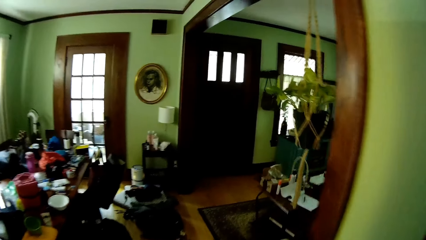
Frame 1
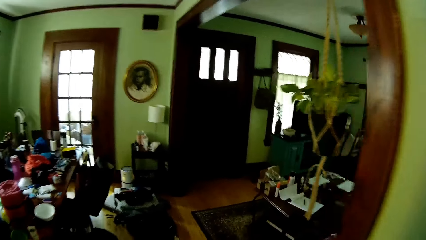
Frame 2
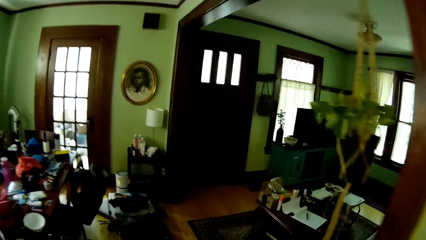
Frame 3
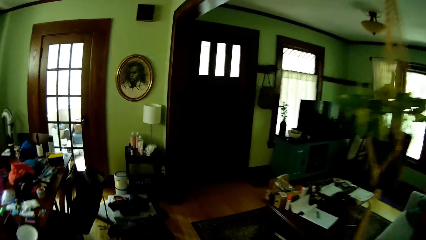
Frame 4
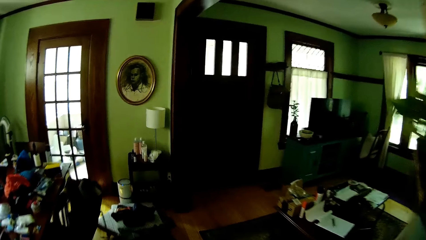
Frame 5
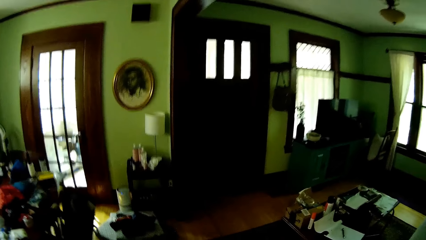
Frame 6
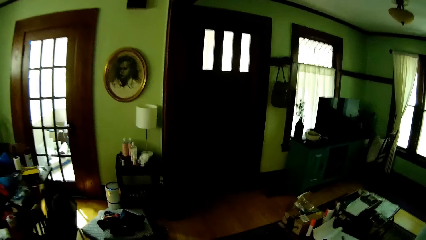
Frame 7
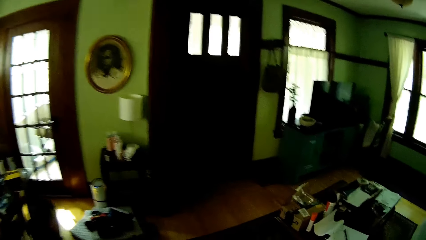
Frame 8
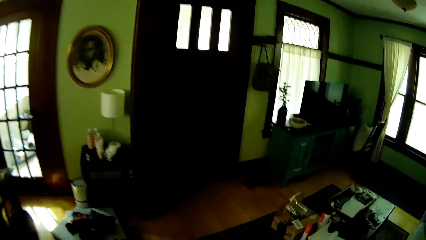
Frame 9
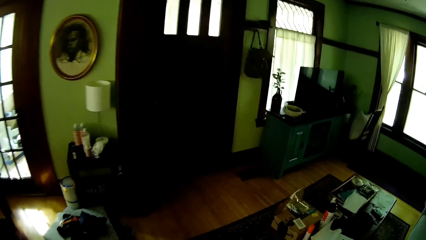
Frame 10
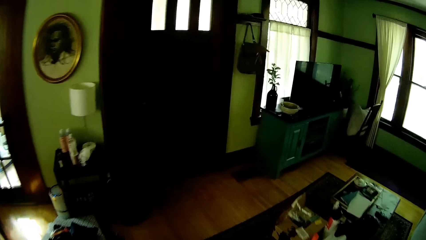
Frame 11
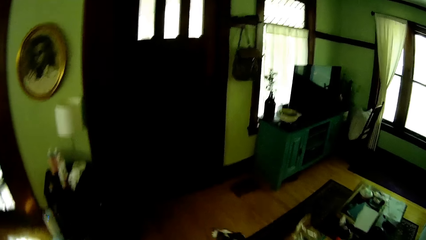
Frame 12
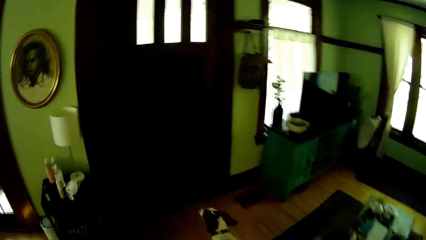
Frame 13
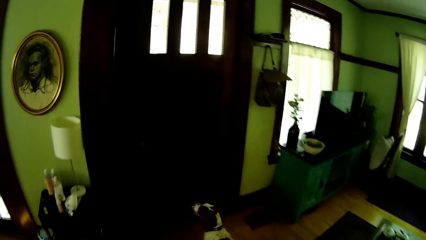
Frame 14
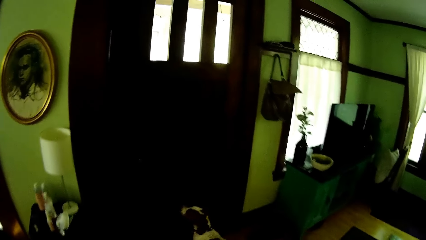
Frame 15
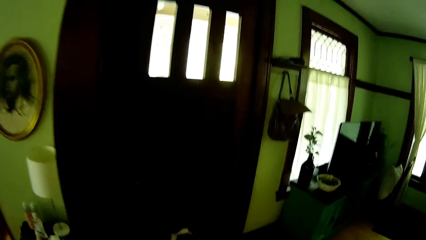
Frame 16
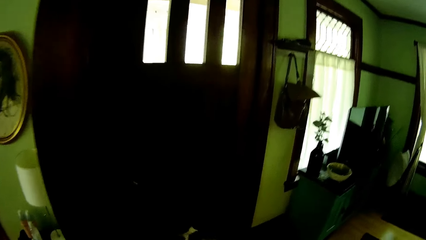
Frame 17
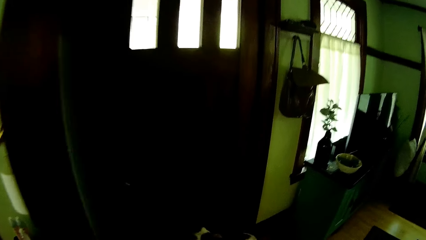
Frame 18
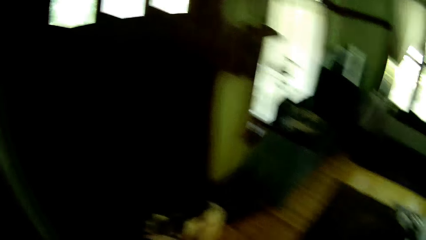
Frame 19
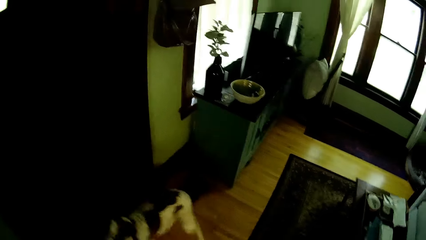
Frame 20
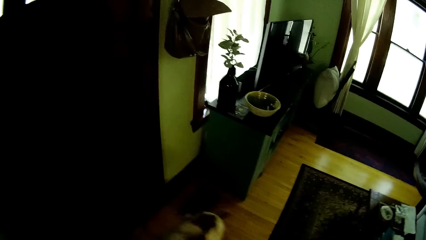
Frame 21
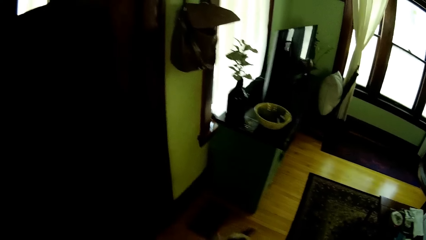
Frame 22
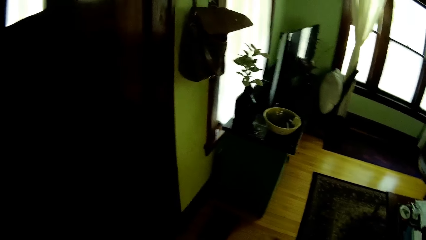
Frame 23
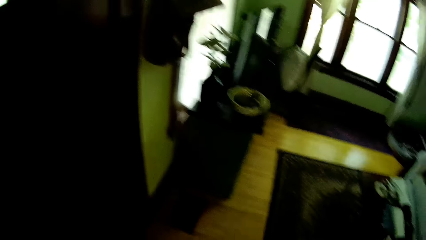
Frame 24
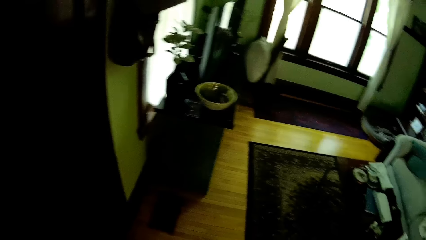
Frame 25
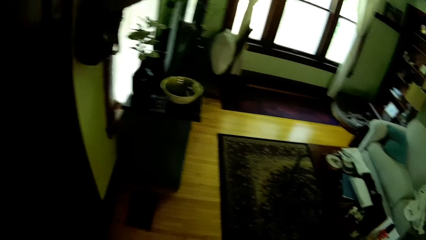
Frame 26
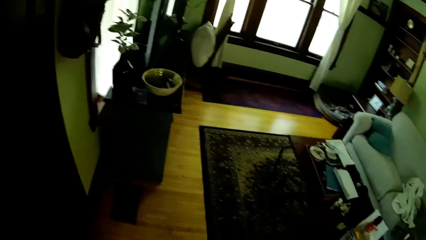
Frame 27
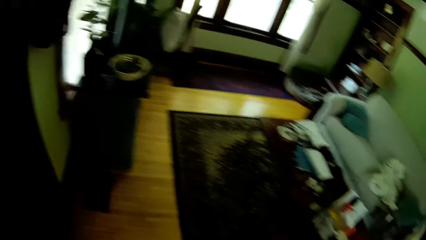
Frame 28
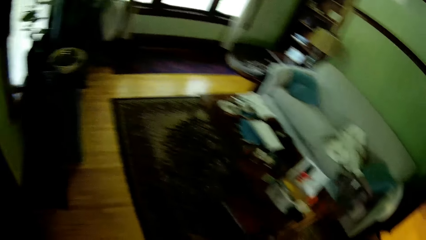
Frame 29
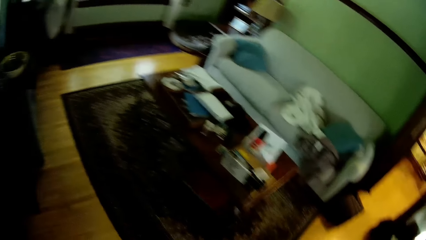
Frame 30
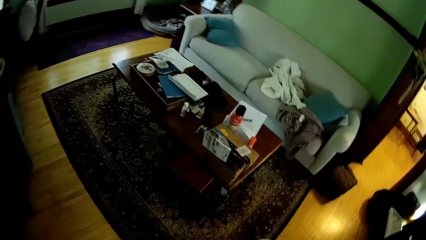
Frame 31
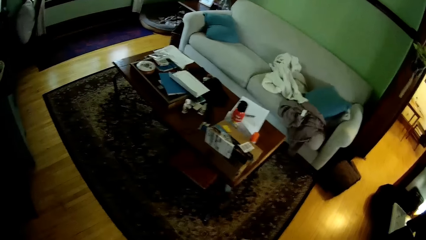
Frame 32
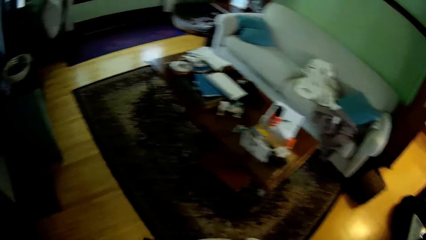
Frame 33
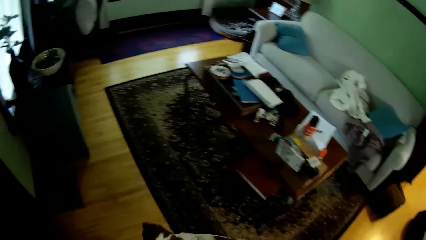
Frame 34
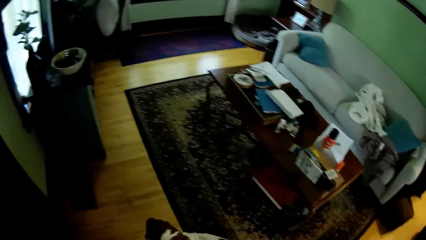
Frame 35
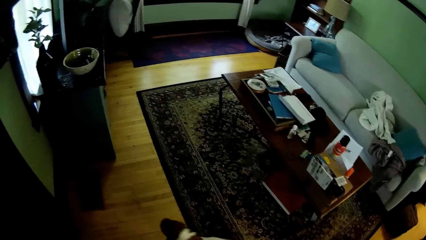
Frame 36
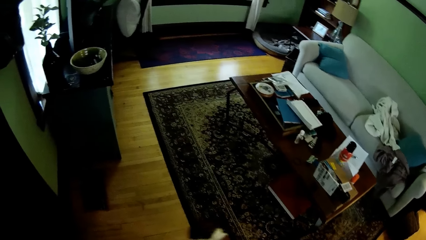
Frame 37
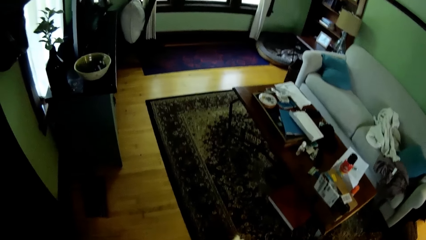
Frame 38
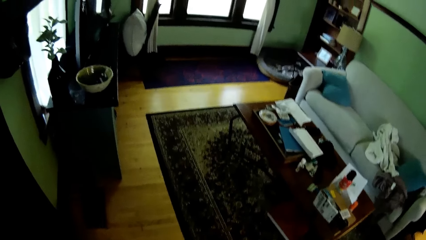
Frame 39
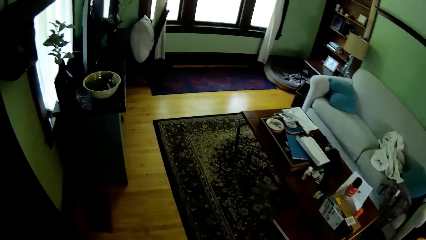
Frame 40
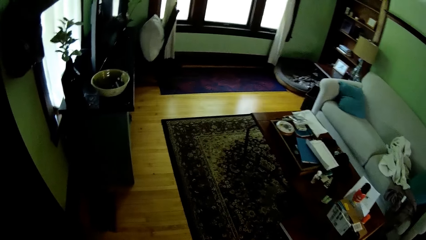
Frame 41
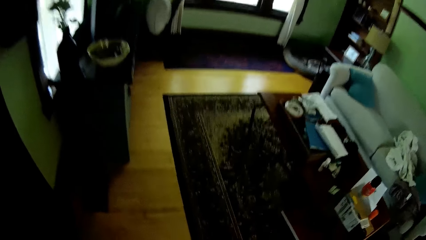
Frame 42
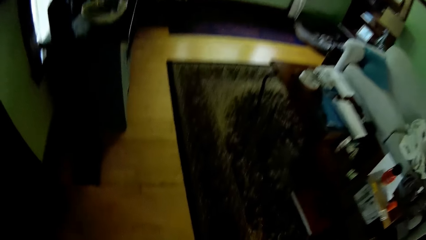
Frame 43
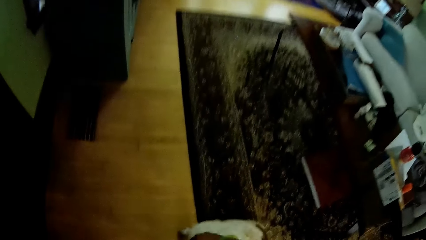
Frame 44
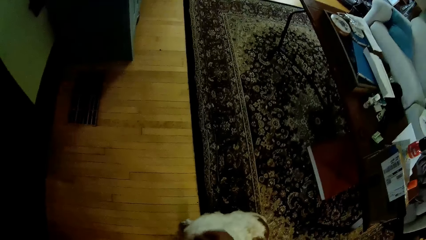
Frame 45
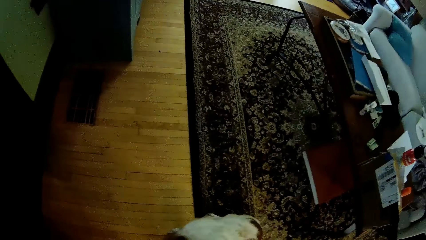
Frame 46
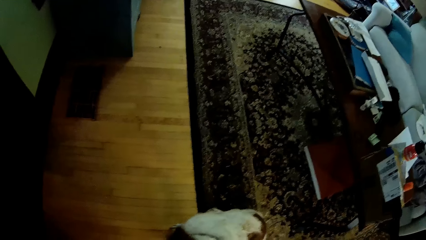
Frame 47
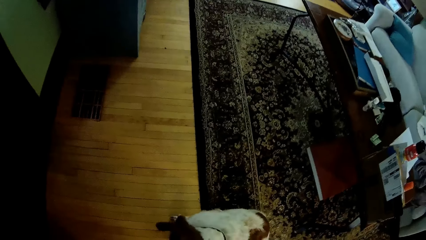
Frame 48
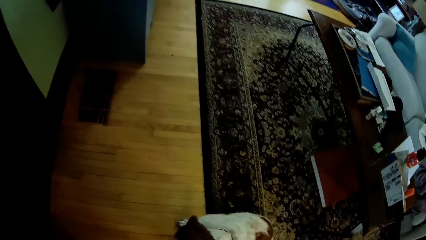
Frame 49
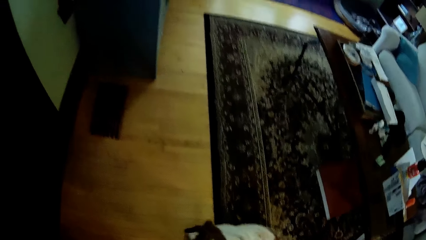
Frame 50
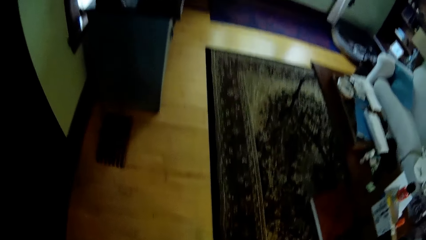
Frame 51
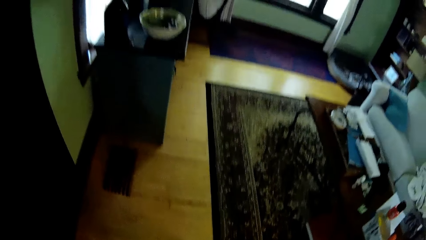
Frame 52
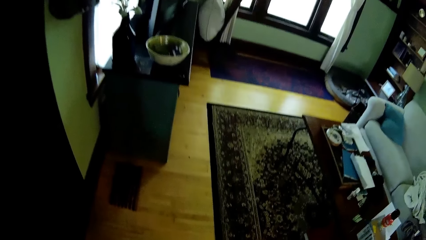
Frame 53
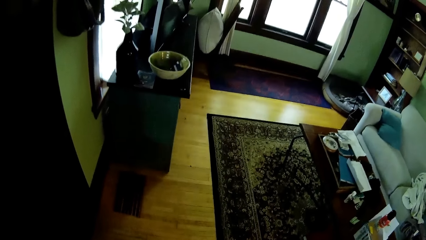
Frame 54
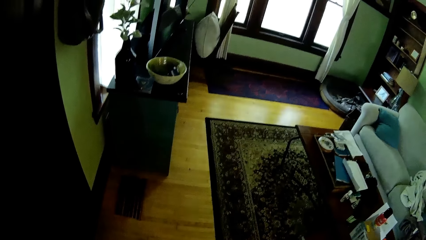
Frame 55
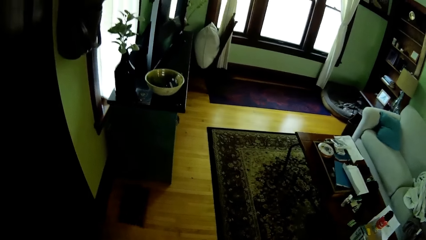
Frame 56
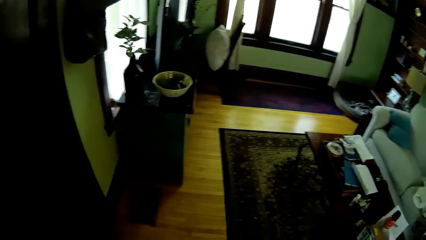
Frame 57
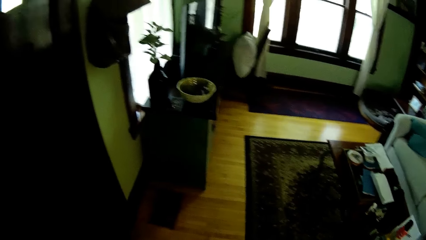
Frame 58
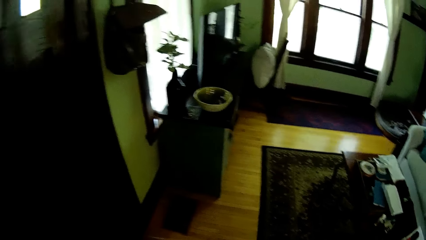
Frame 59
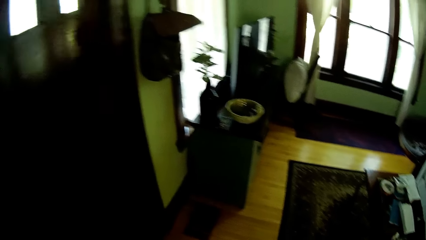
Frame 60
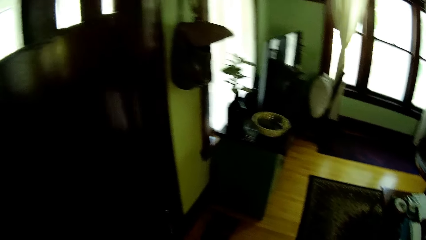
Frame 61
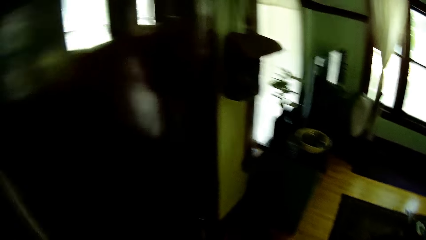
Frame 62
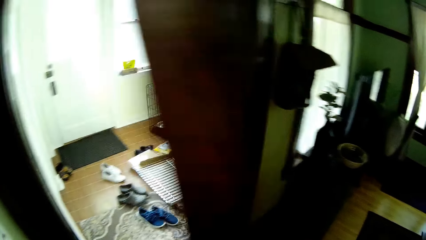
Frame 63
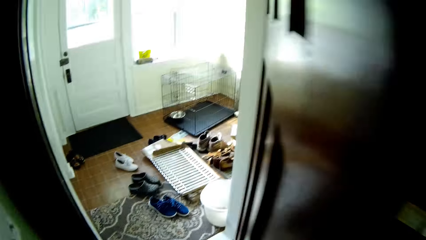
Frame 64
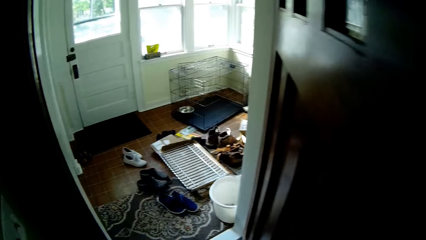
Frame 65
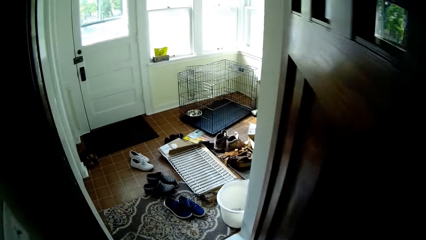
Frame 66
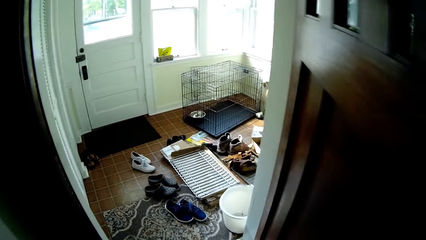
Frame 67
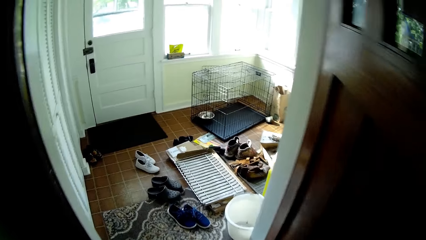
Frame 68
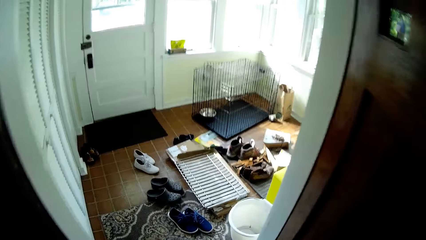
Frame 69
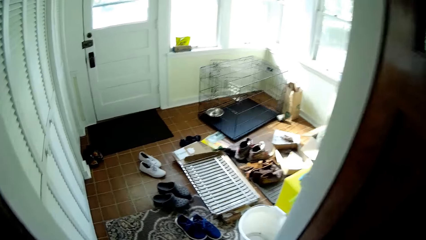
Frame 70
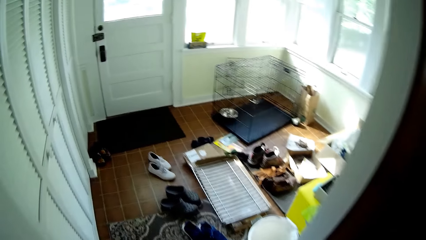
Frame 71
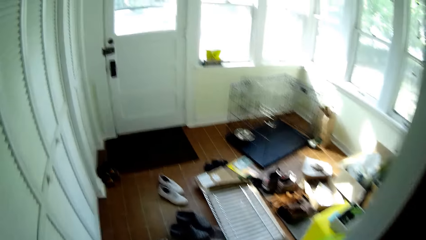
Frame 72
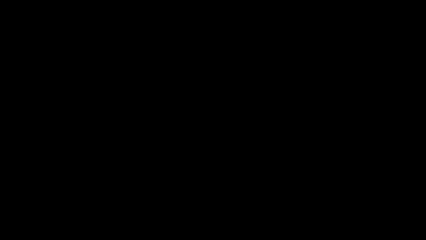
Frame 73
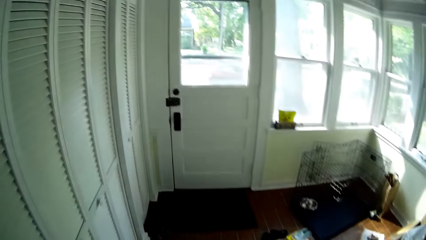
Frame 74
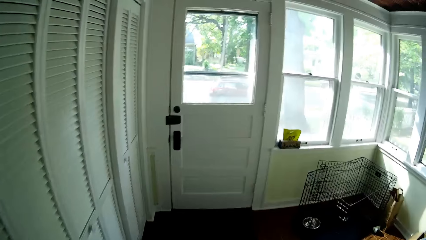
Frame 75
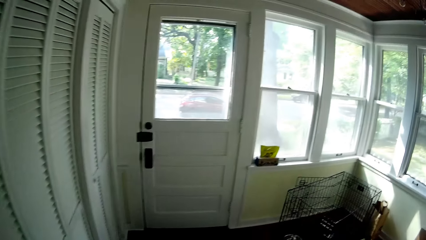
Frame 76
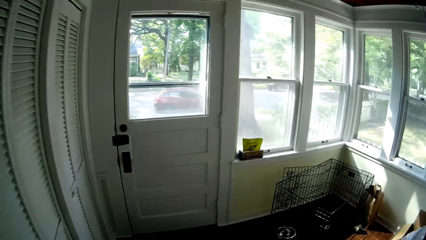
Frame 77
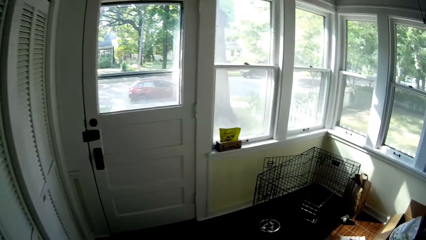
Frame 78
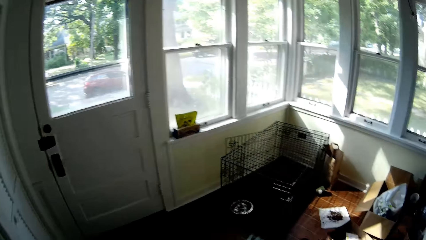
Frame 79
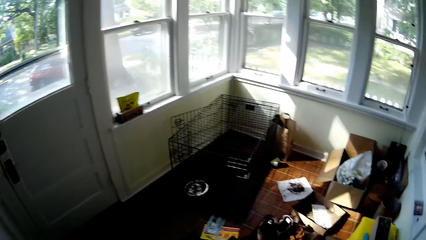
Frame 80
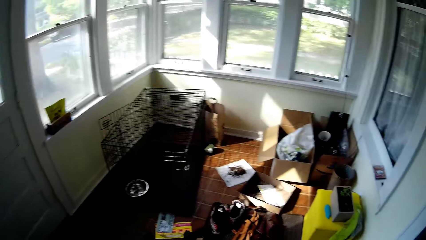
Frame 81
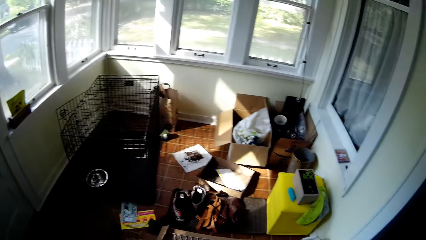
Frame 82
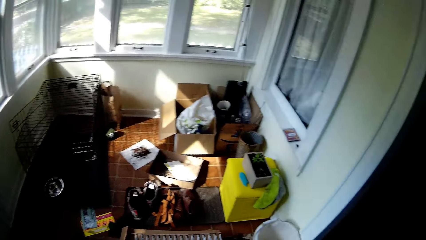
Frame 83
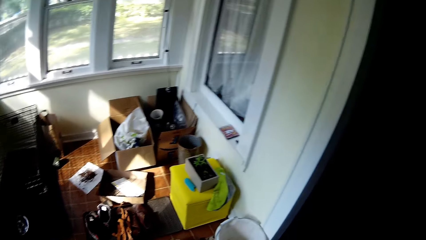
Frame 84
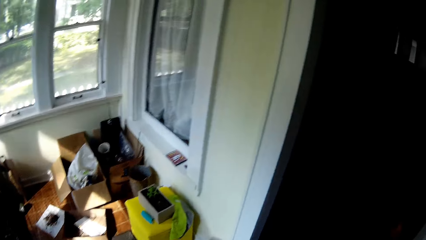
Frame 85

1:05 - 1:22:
The camera wearer looks around. They open the door. They move around.
